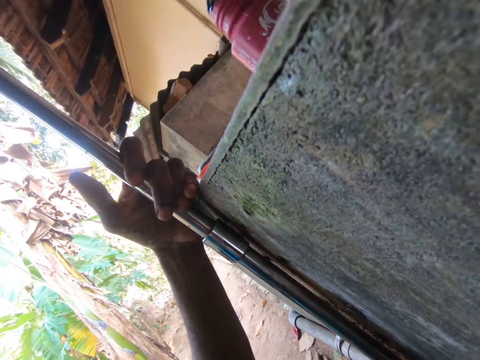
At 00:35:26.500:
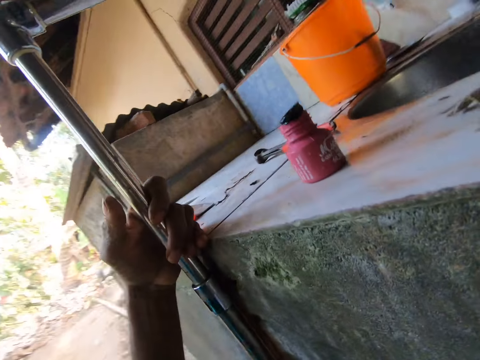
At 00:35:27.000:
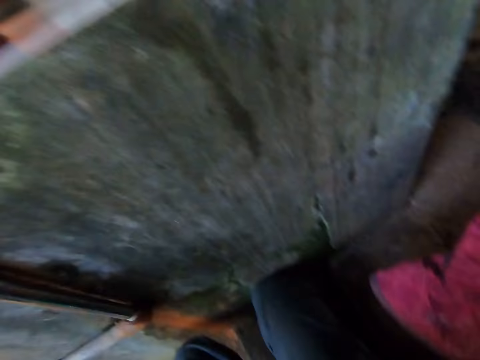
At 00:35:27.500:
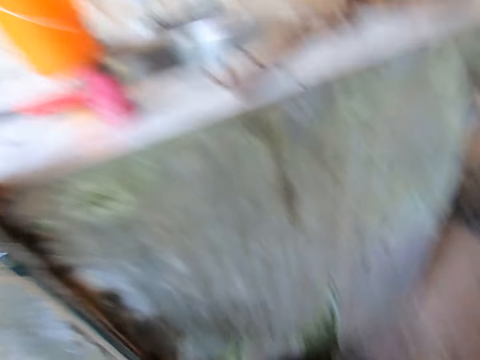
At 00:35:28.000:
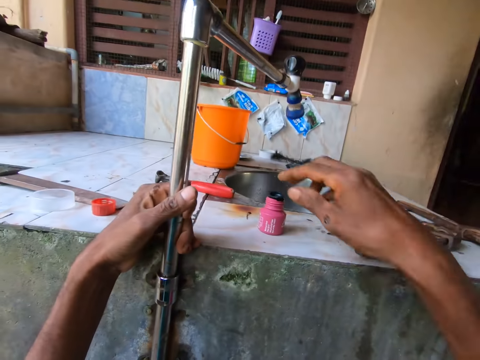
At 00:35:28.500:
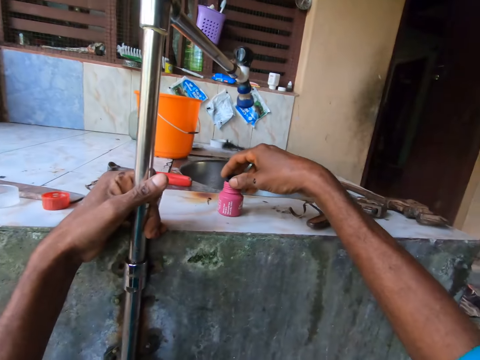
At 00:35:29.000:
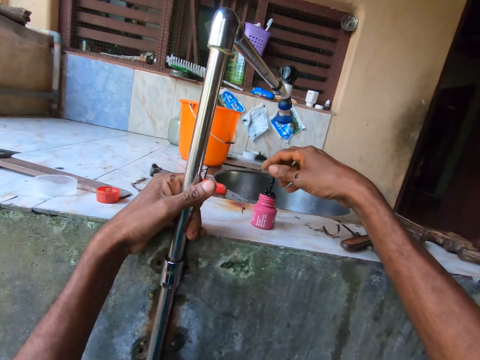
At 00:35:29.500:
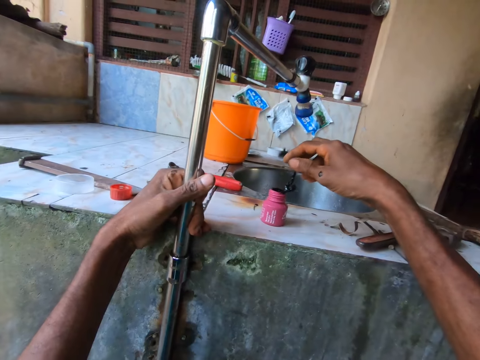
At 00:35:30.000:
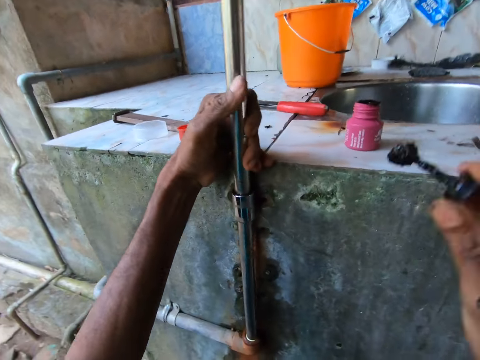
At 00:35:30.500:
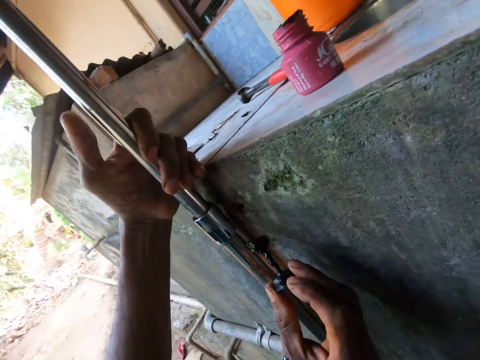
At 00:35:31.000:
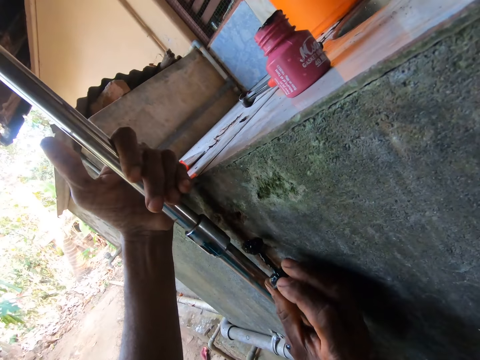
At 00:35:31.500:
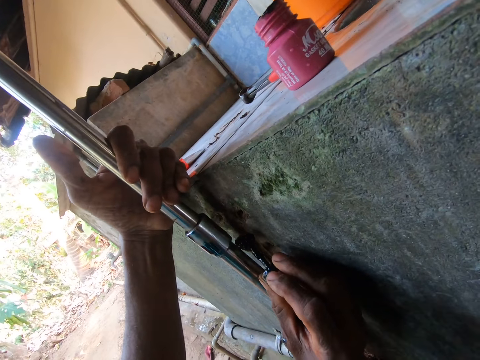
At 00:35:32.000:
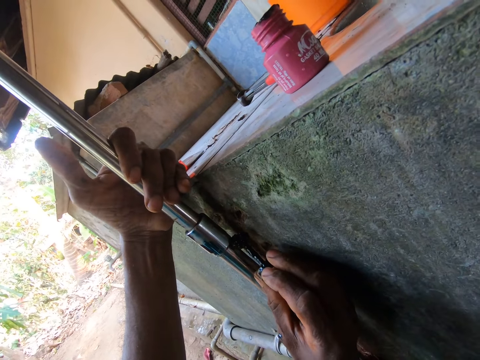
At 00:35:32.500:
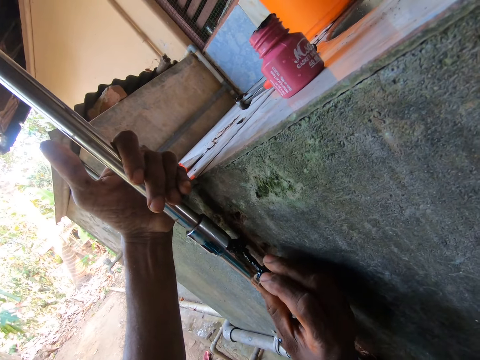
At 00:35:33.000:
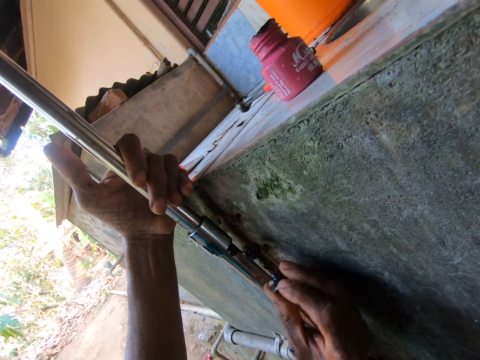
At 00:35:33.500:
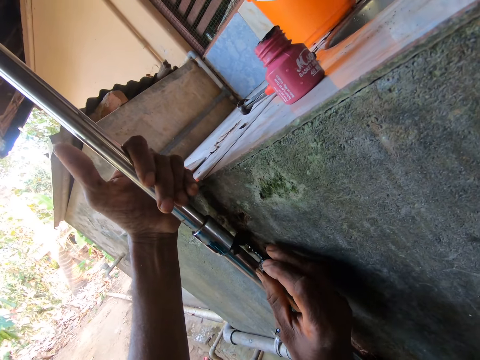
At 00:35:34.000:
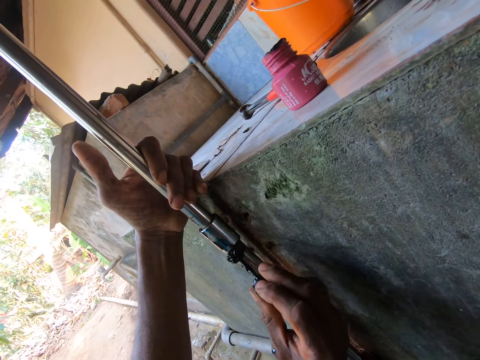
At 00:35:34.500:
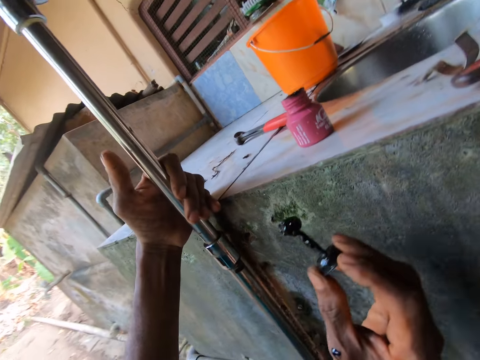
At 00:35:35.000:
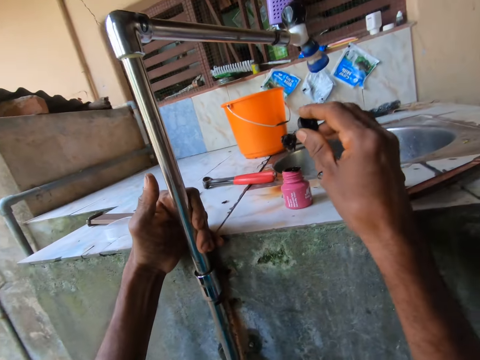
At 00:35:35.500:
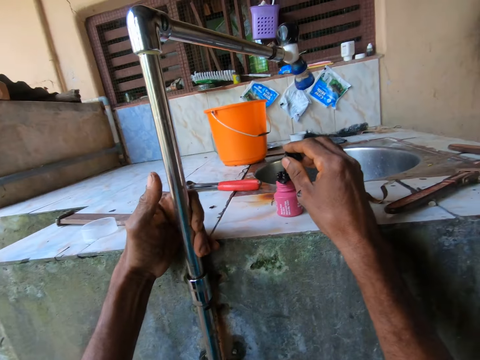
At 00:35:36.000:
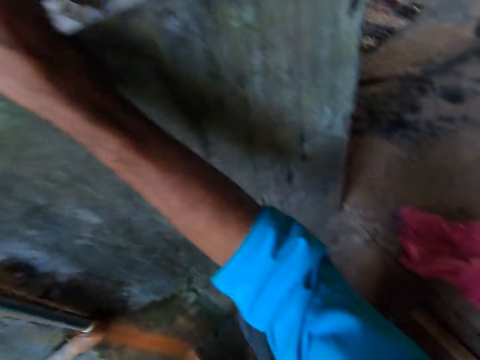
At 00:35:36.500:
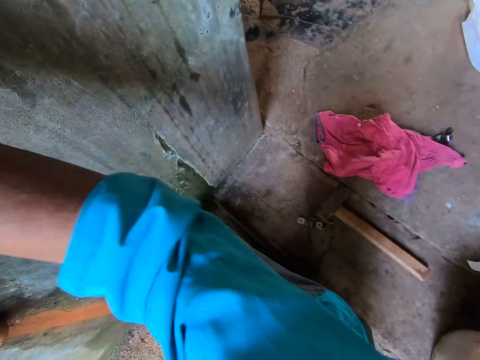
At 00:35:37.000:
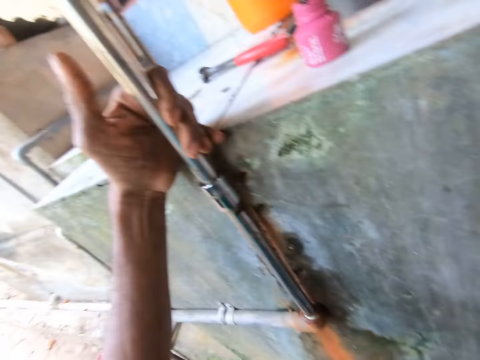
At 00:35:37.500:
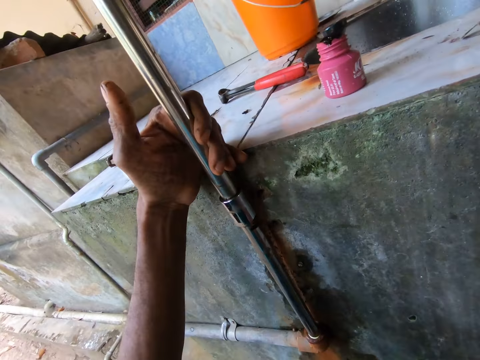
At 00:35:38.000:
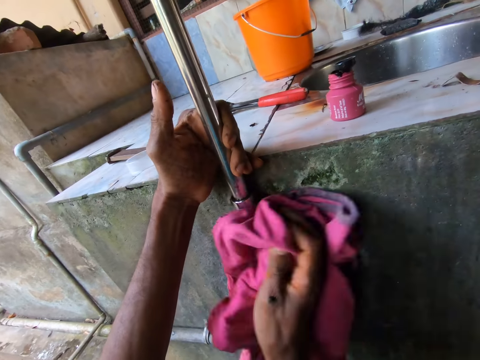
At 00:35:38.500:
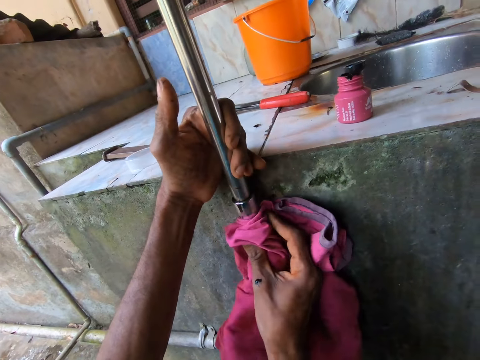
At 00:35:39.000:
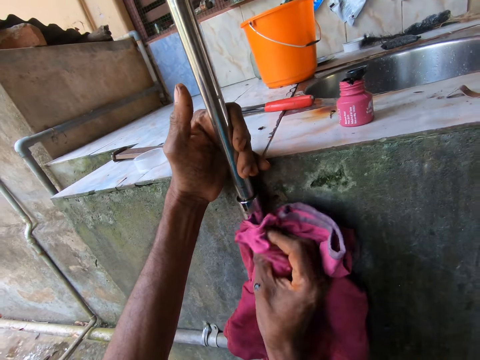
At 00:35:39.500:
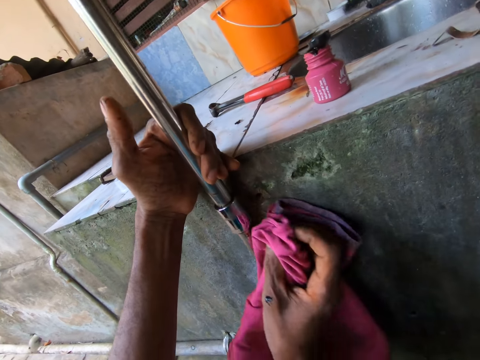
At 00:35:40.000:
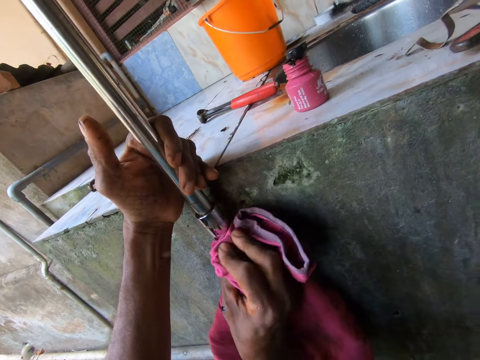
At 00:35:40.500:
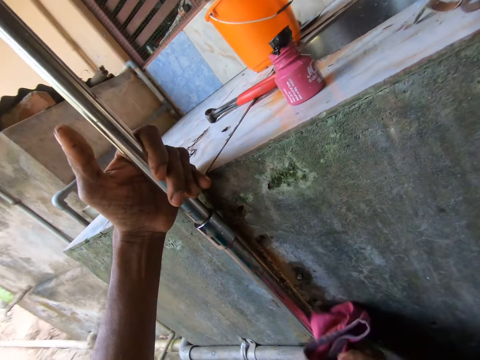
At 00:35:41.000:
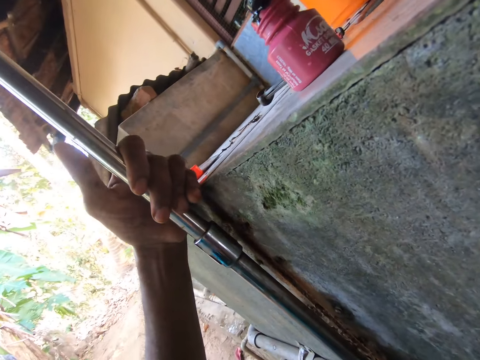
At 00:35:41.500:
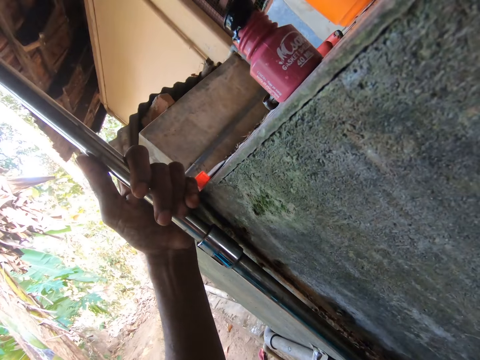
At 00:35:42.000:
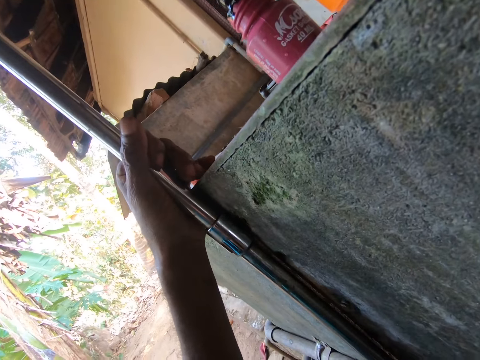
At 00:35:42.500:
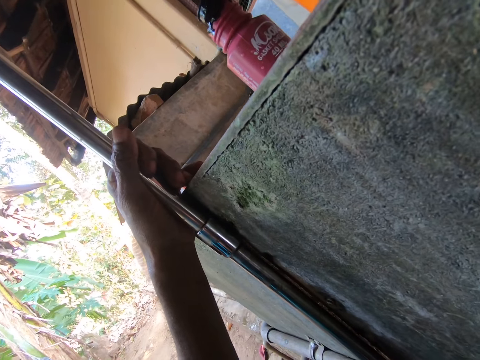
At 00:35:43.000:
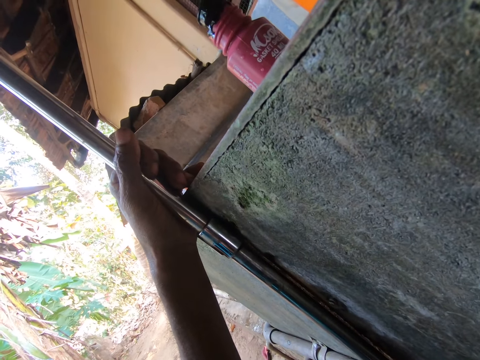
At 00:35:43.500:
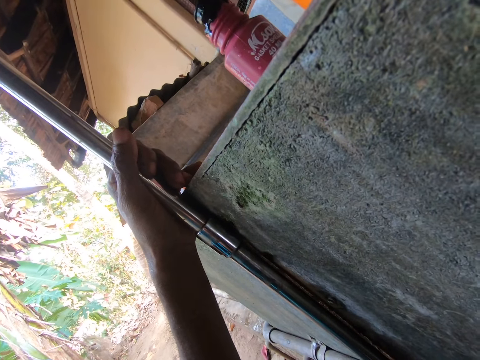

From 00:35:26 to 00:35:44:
The camera wearer stares at the metal pipe. He drops the piece of cloth on the floor. He opens a glue container on the sink tile with his right hand. He lifts a glue spreader from the glue bottle. He applies the glue on the pipe with his right hand. He puts the glue spreader in the glue bottle. He closes the glue container on the sink tile with his right hand. He lifts the piece of cloth from the floor. He cleans the pipe with the rag in his right hand. He inspects the metal pipe.

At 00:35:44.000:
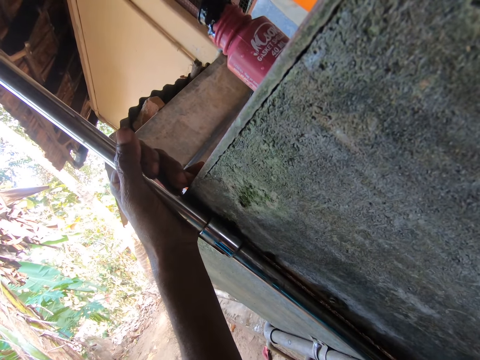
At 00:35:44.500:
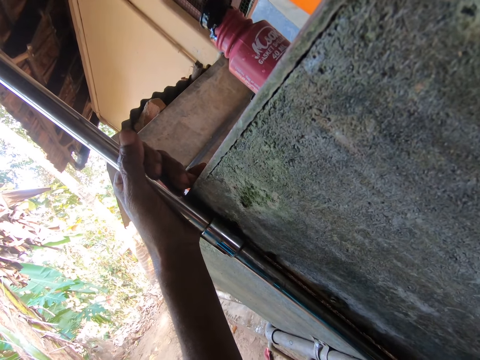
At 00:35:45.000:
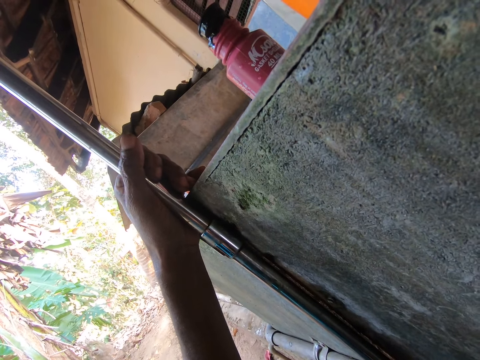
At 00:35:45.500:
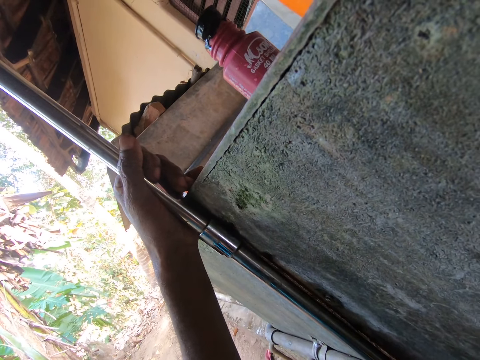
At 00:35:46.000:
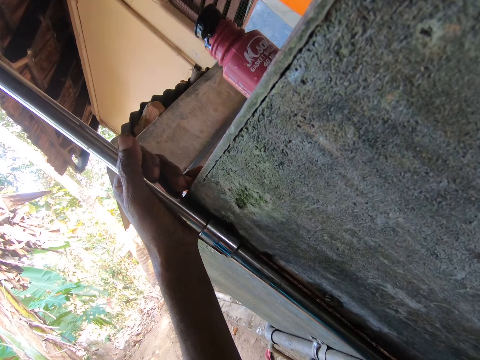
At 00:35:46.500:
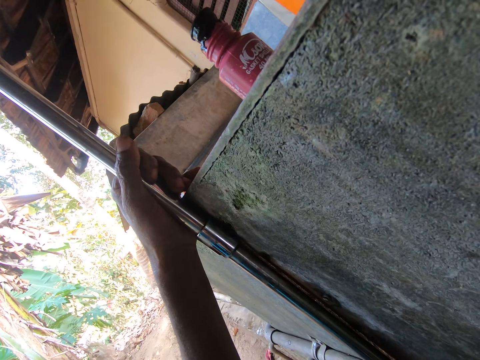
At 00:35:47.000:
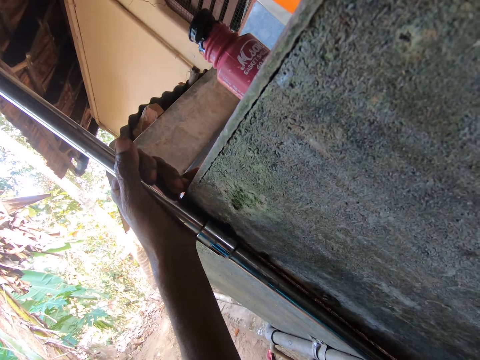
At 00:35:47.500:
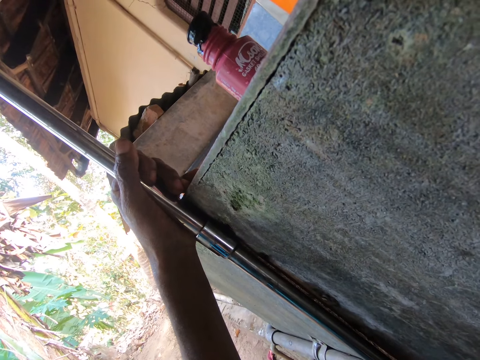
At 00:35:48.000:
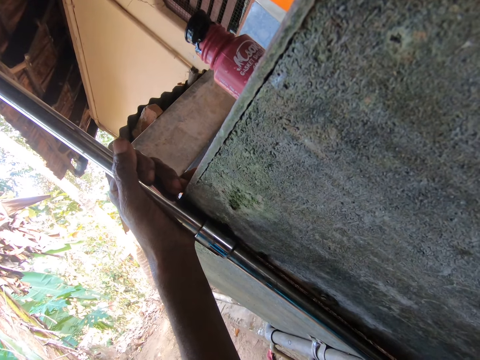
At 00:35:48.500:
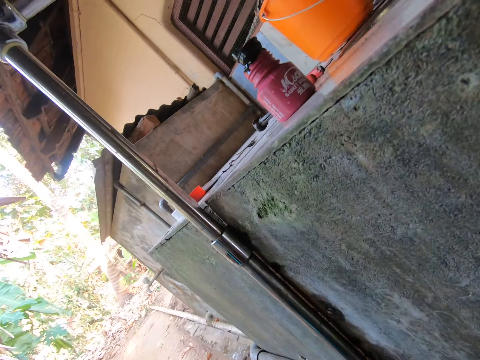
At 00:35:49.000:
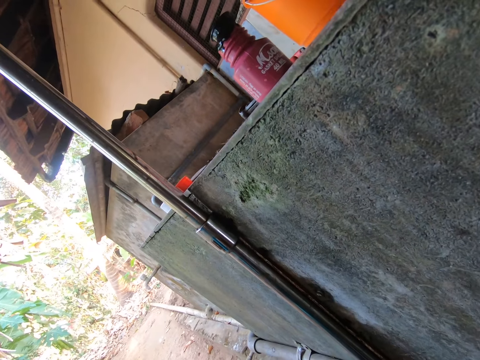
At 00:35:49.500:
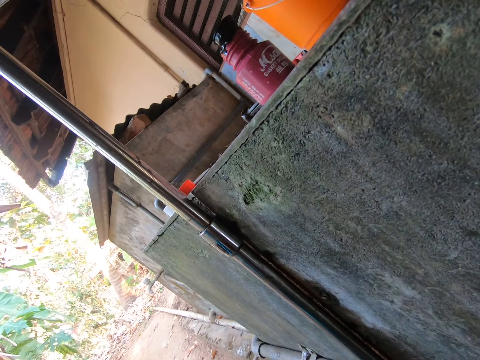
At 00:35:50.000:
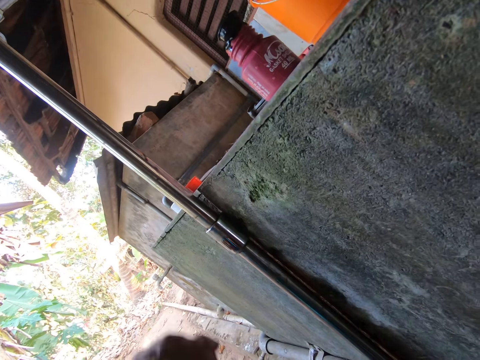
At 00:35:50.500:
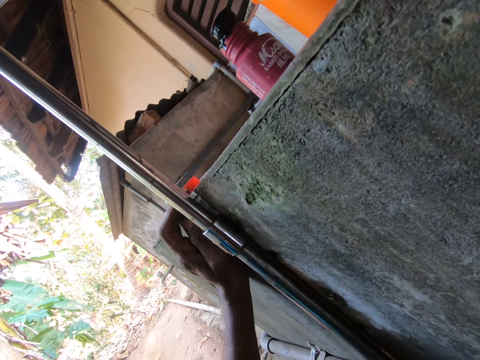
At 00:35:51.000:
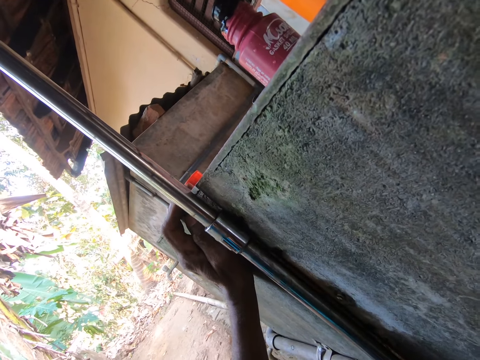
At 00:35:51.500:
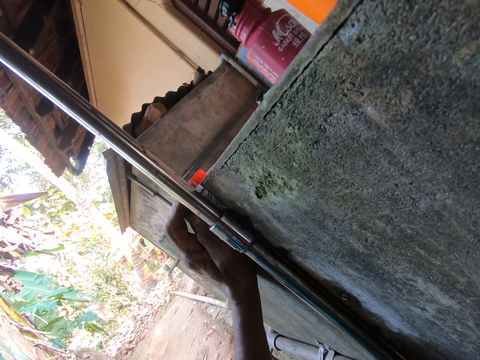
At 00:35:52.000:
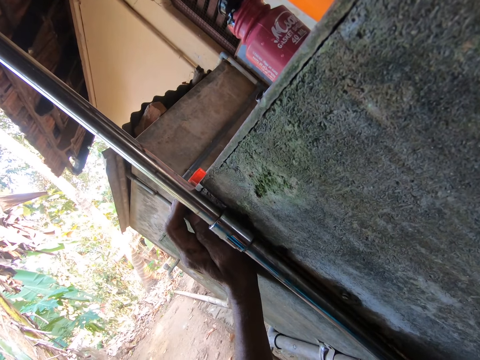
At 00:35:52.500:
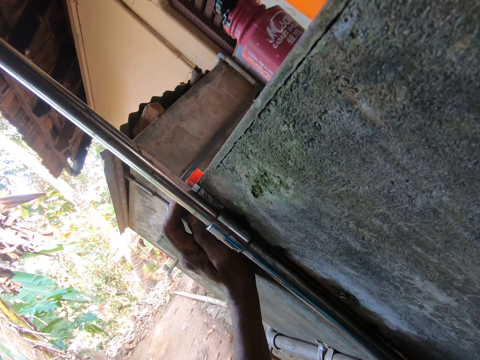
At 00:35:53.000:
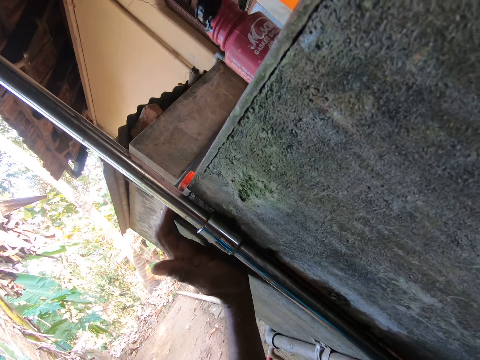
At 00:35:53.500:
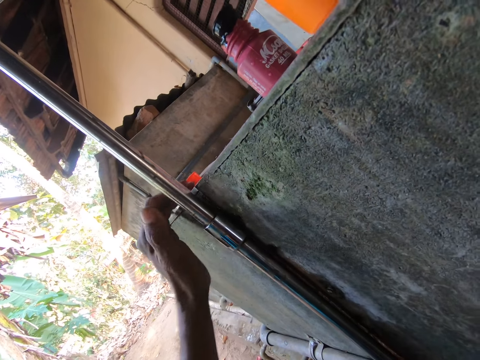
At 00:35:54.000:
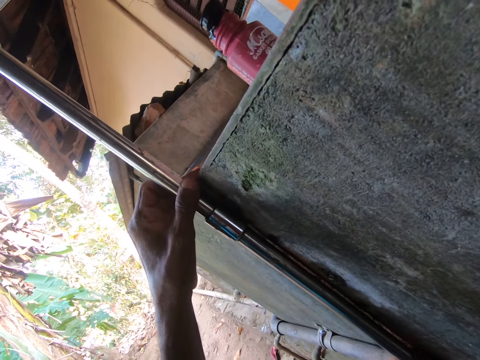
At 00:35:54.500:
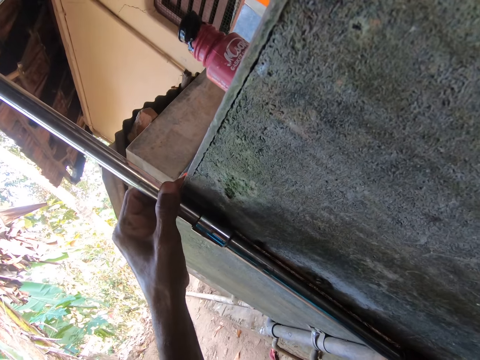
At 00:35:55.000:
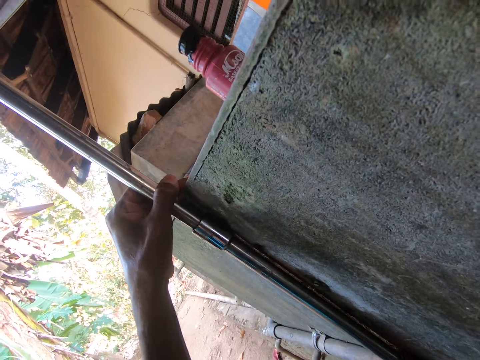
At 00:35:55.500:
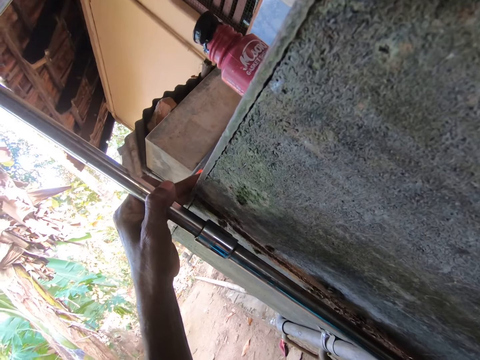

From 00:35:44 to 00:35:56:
The camera wearer places his left hand on the wall. He stares at the metal pipe. He holds the metal pipe with his left hand and pulls the metal pipe from the wall.
